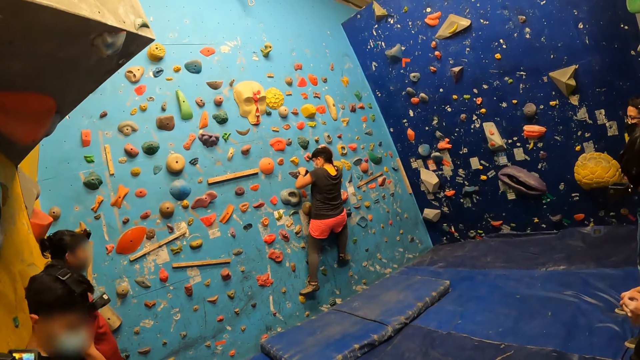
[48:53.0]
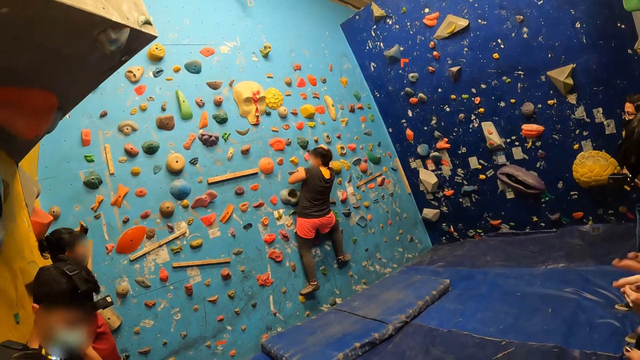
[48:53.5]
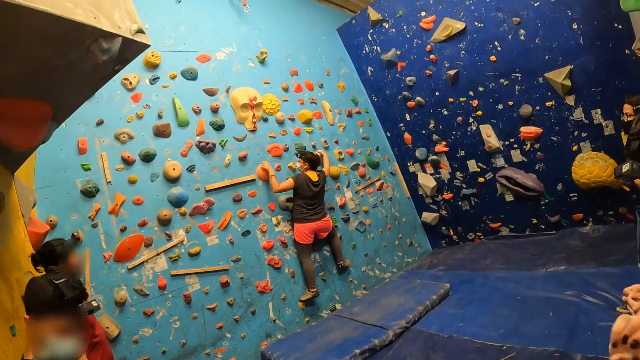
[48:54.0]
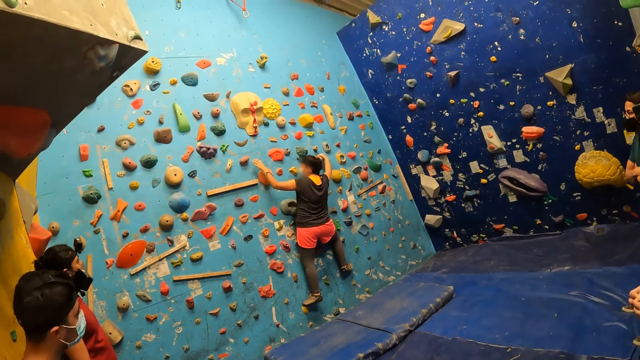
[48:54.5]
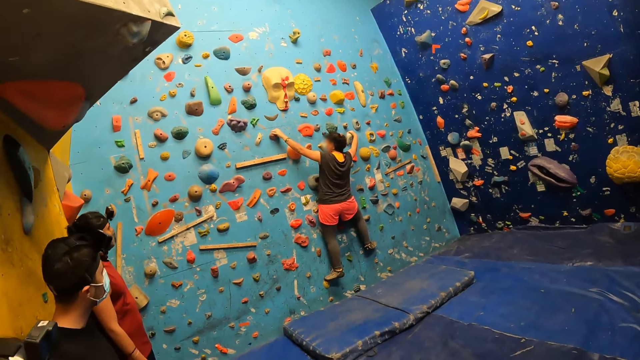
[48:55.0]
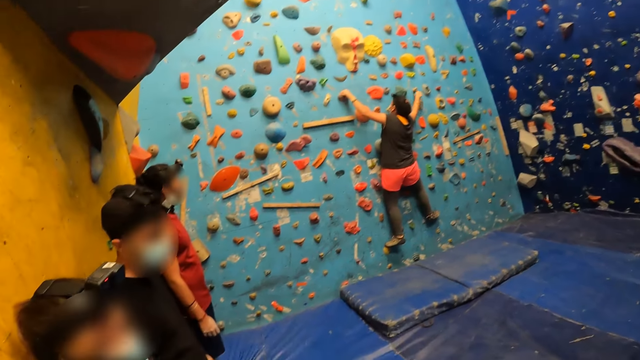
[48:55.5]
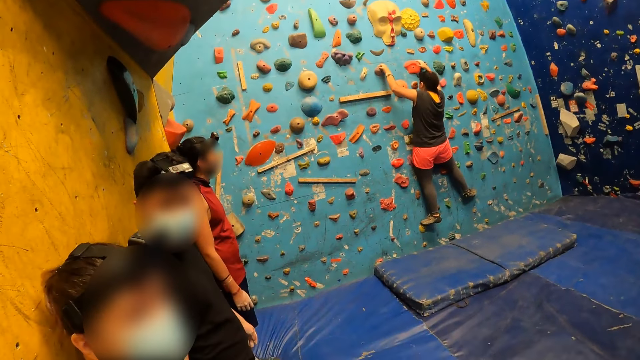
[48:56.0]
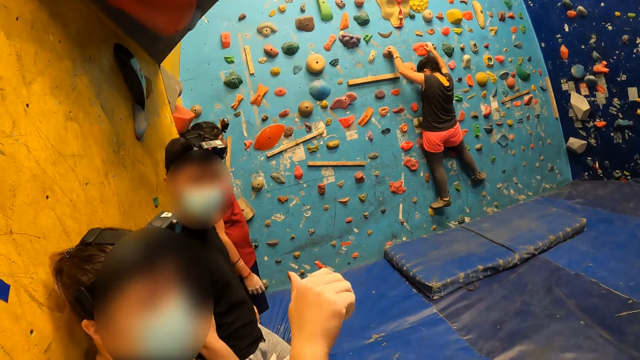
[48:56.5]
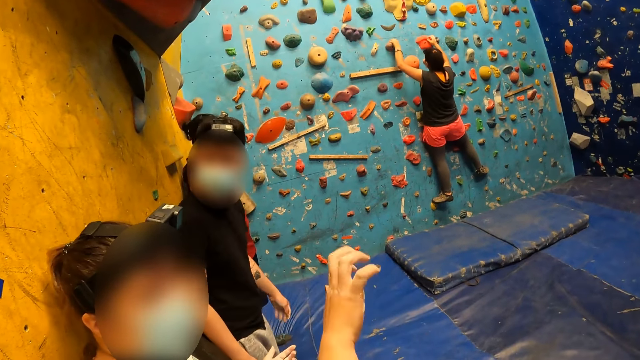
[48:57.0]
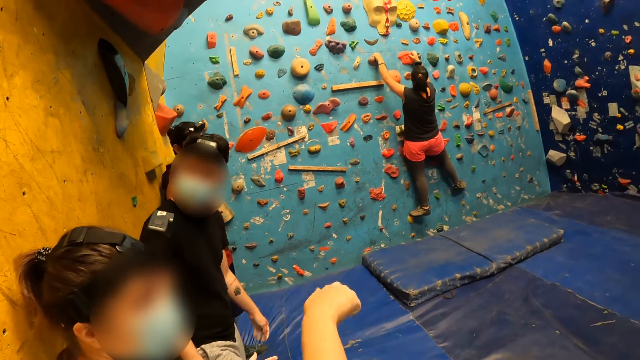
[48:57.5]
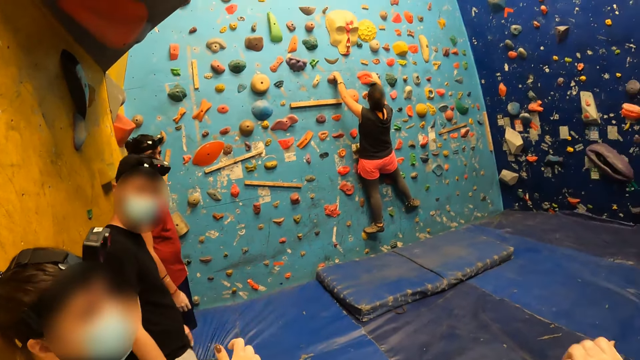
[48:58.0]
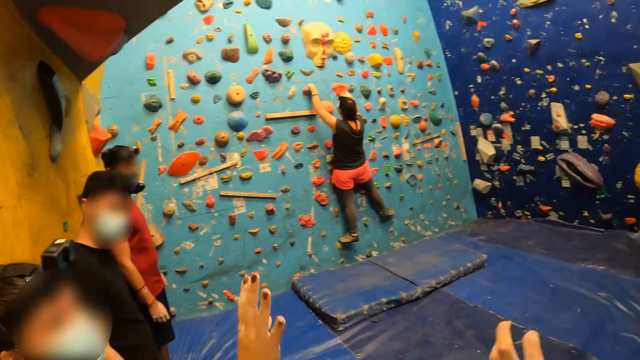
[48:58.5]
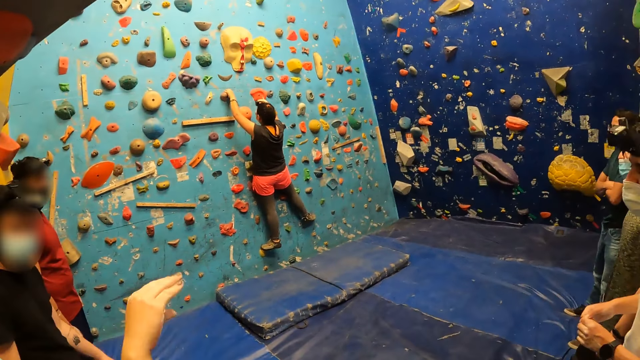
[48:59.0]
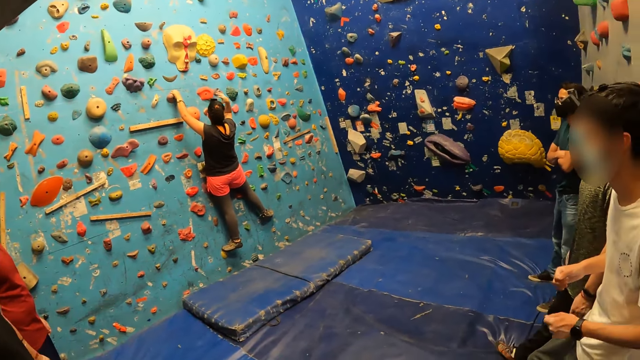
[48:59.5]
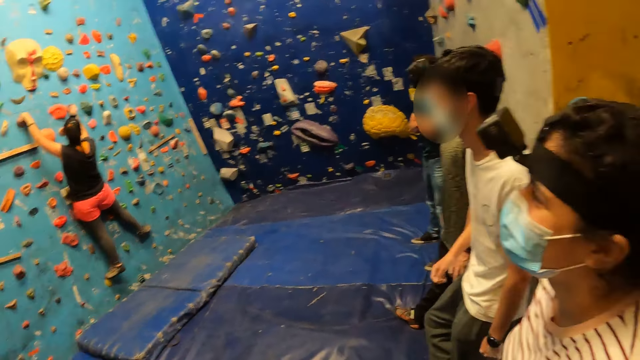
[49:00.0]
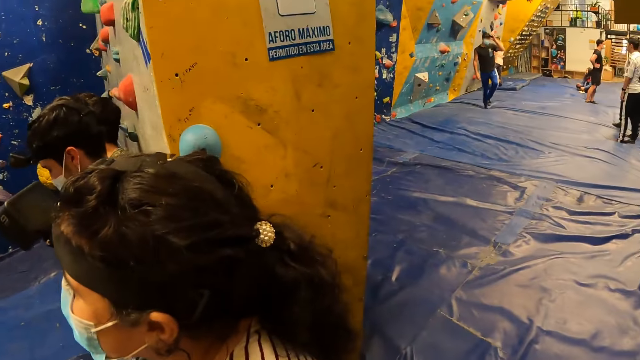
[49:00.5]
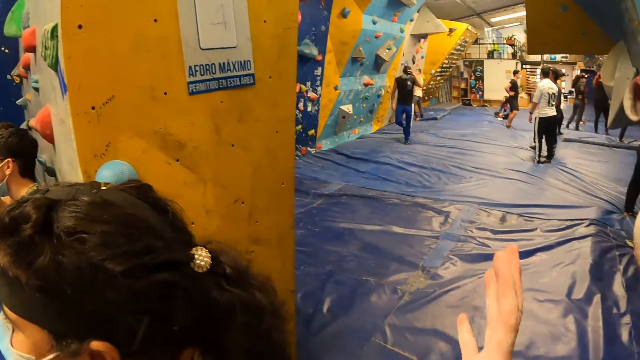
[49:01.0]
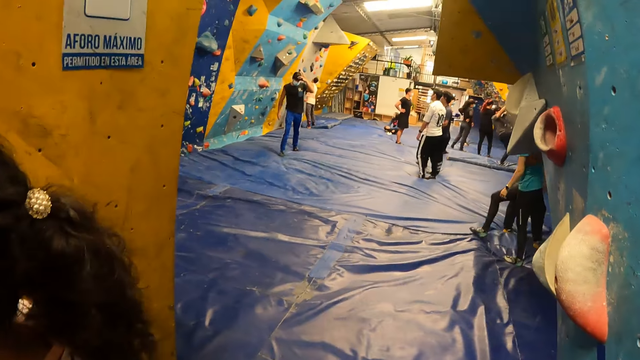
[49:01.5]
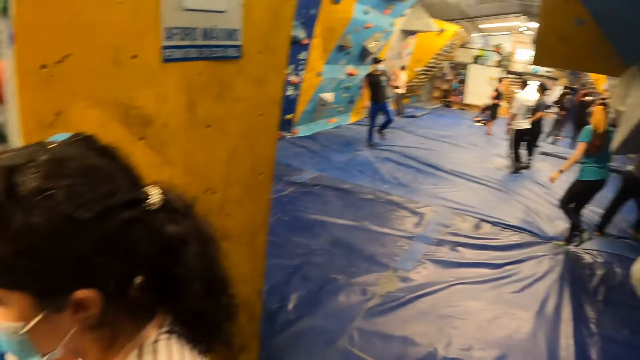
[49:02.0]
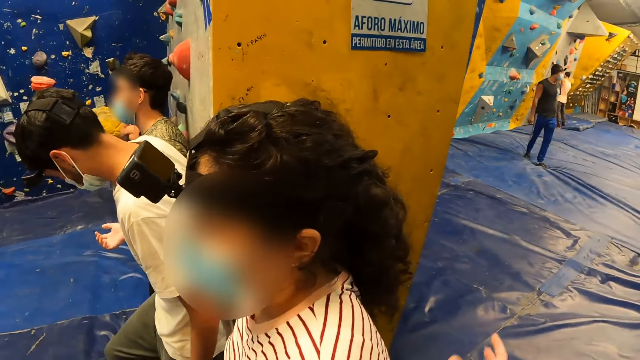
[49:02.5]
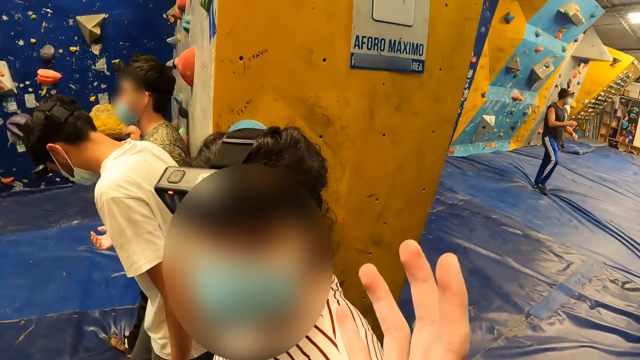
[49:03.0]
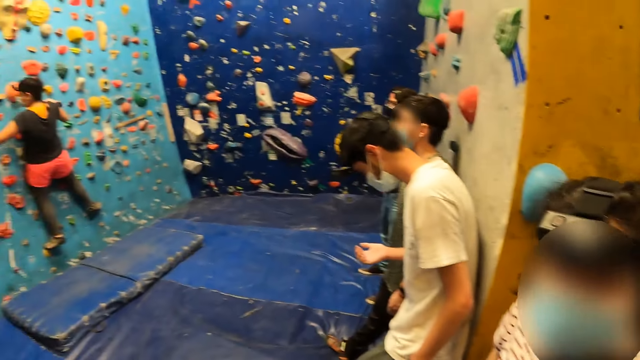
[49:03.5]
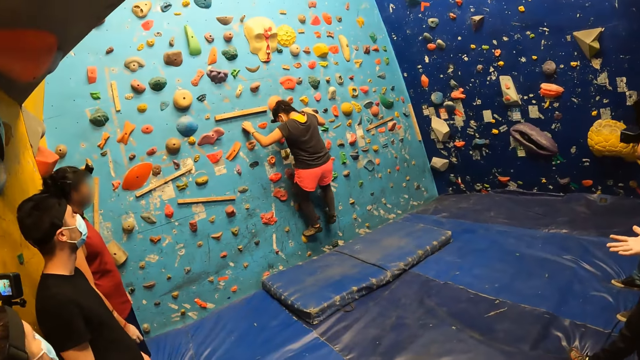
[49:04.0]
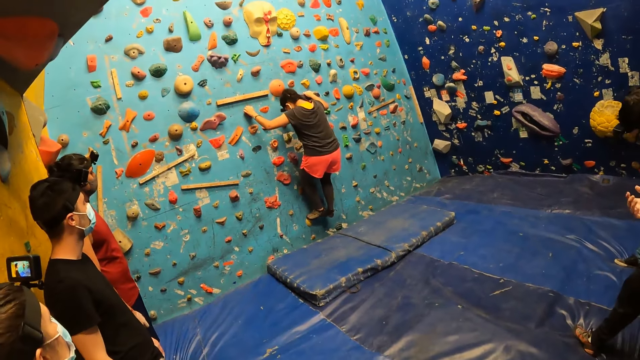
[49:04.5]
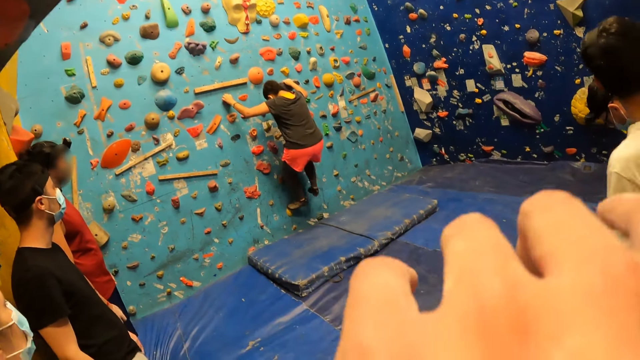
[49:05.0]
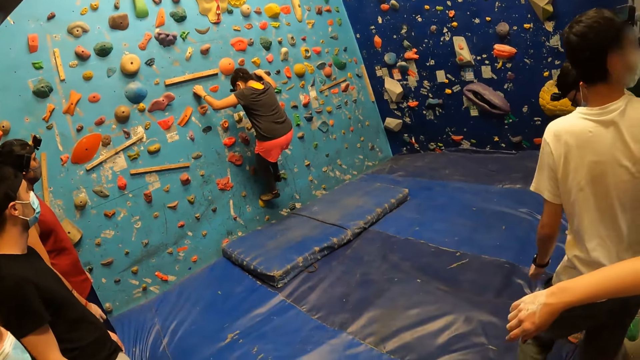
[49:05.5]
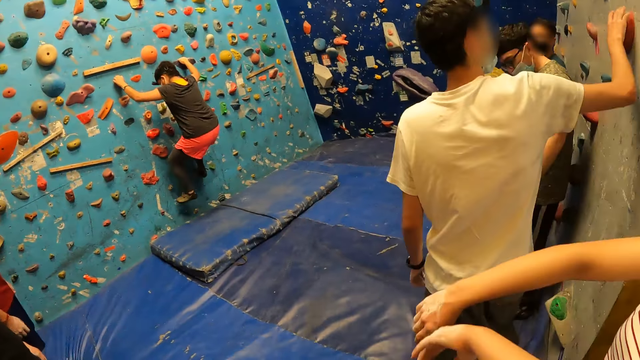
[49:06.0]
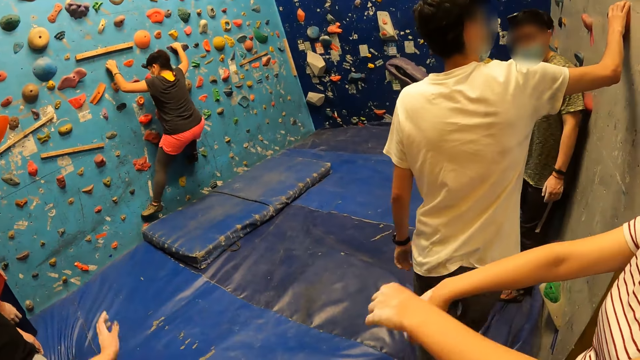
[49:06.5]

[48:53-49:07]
The camera wearer looks at a woman climbing the wall. She interacts with another woman. She looks around. She raises her hand. She interacts with another woman. She raises her hand.

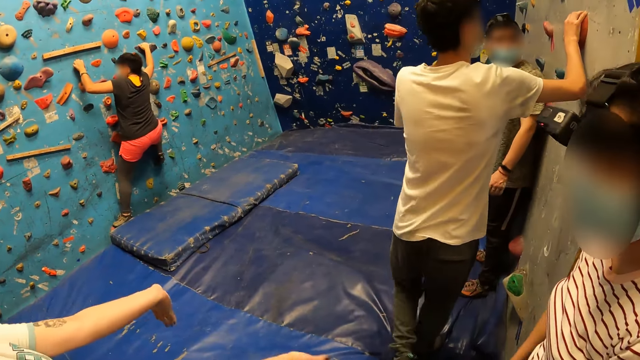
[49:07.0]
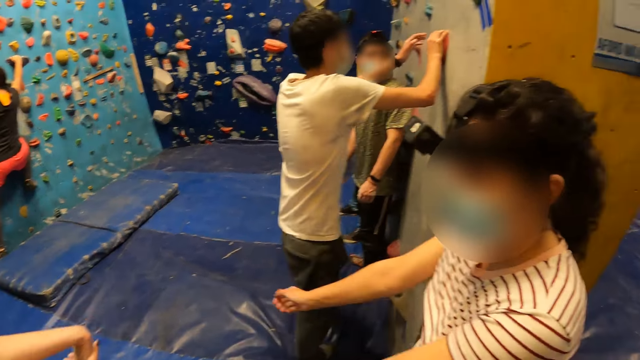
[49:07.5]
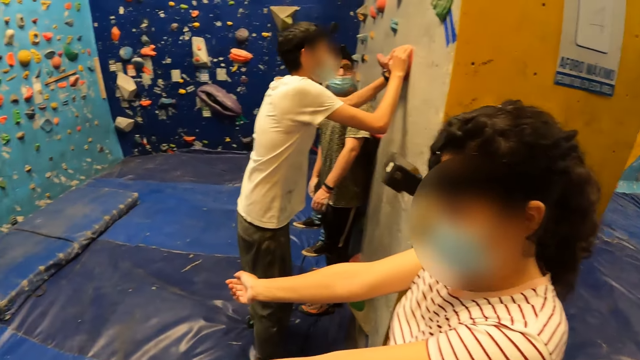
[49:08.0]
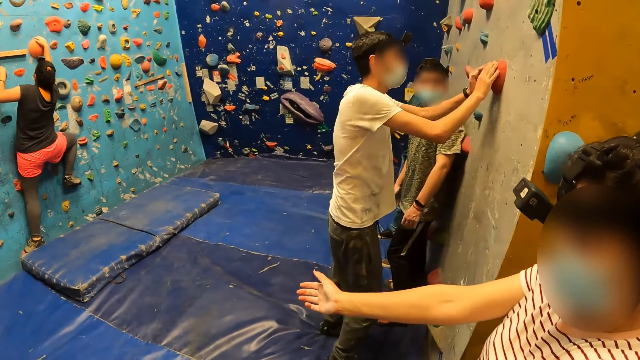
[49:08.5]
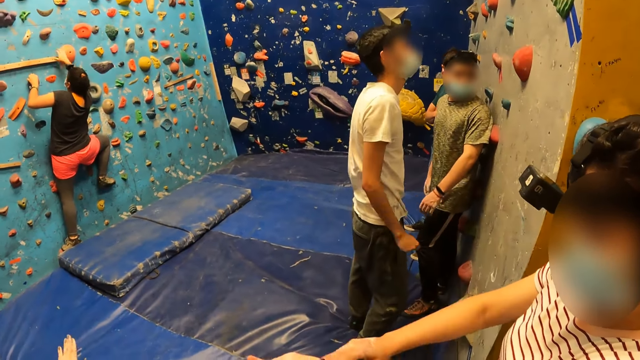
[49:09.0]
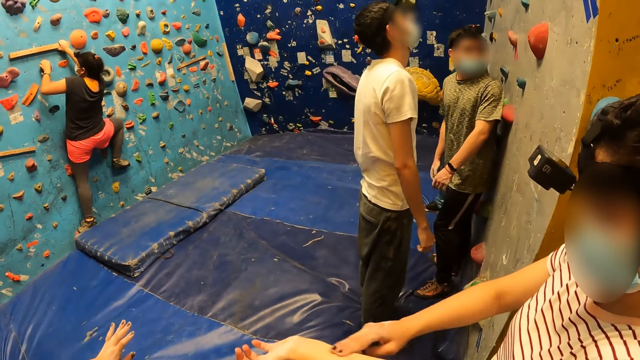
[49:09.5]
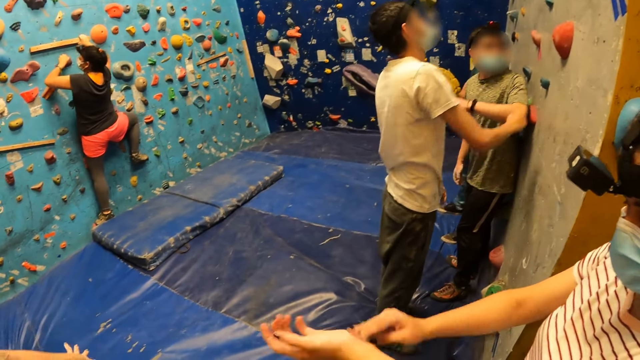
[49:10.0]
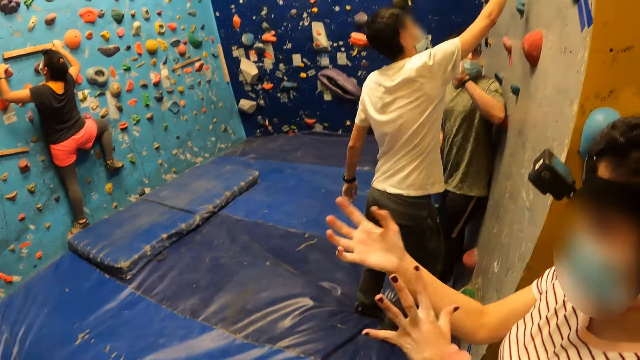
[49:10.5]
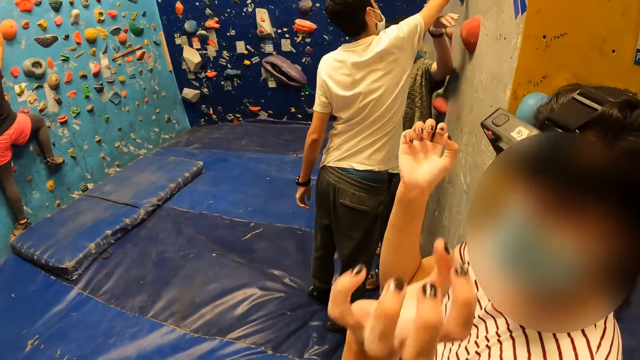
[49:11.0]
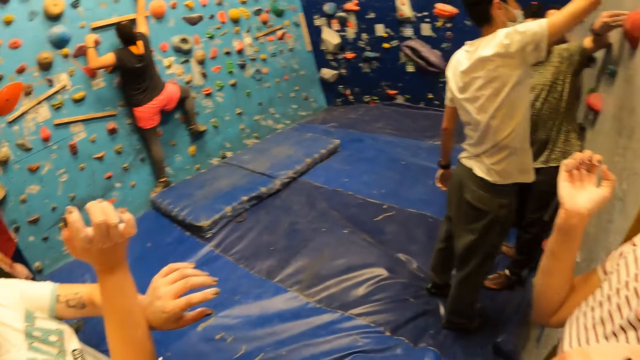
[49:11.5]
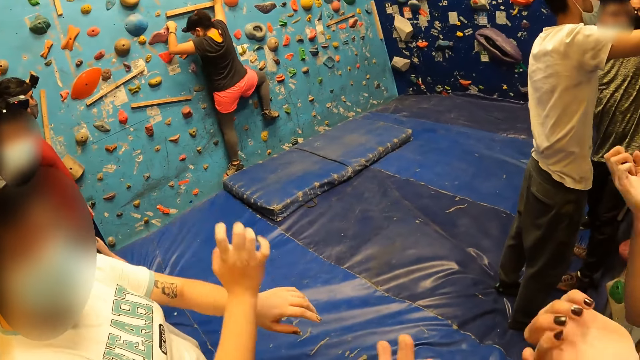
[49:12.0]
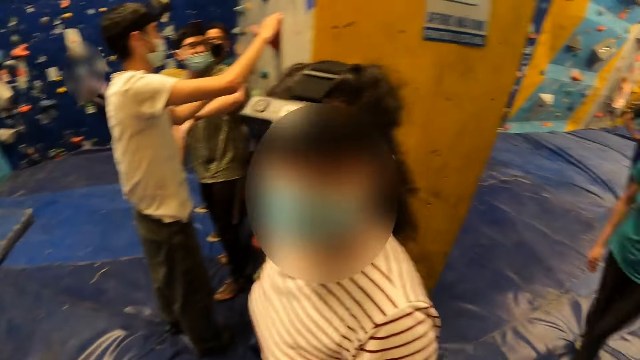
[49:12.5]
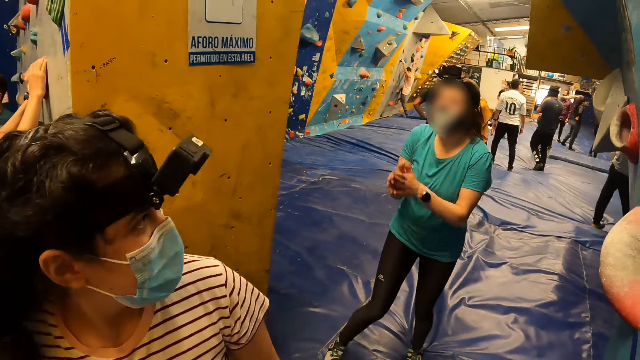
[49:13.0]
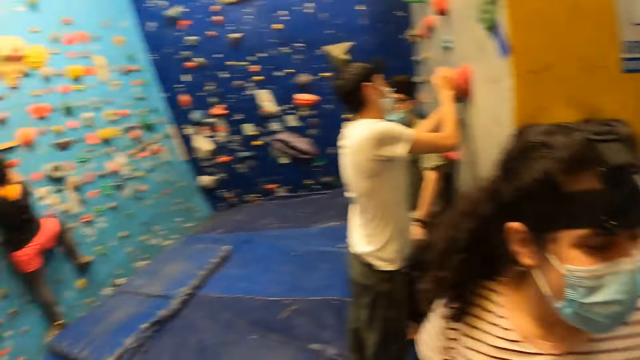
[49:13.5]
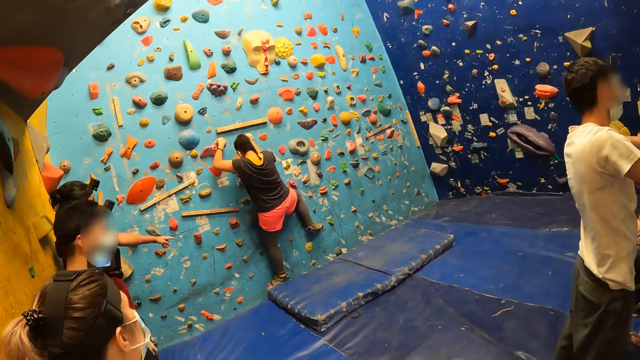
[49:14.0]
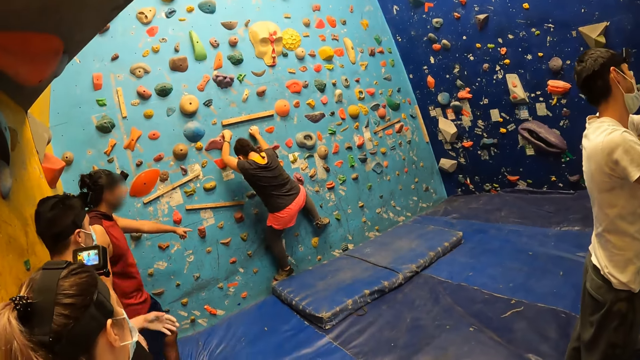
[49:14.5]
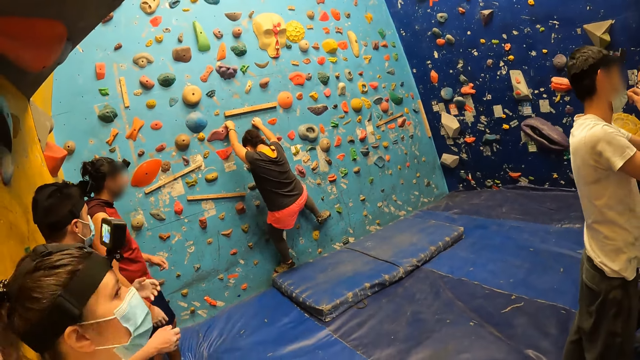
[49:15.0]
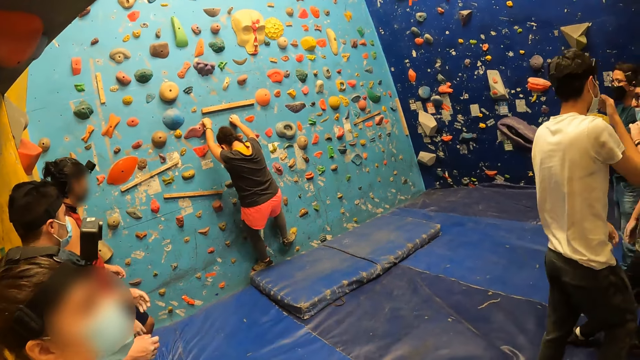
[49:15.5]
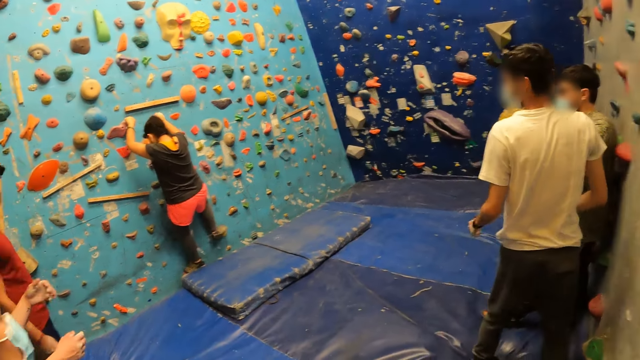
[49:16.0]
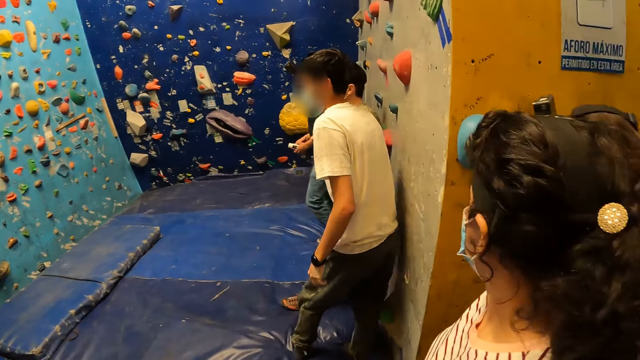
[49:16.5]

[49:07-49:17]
The camera wearer interacts with a woman and another woman. A man touches a wall. The camera wearer interacts with a woman. They look back. A woman claps with both hands. Another man speaks to a woman. The camera wearer looks at a woman climbing the wall.
